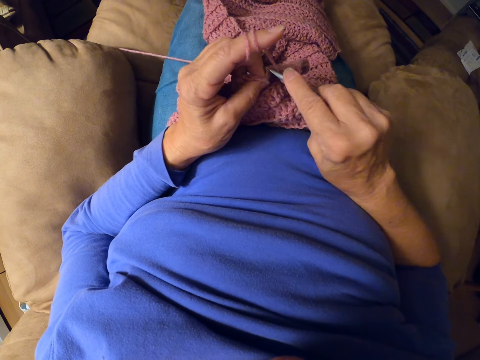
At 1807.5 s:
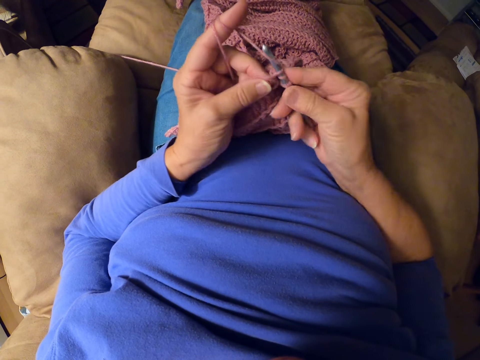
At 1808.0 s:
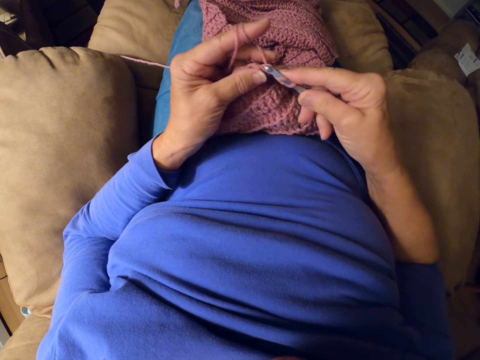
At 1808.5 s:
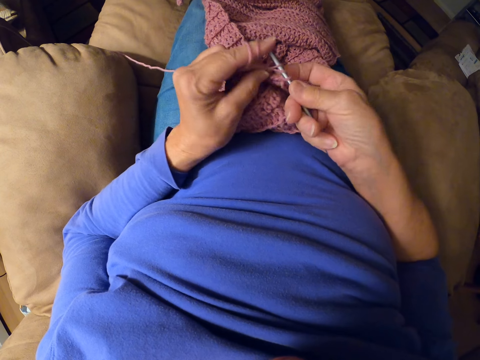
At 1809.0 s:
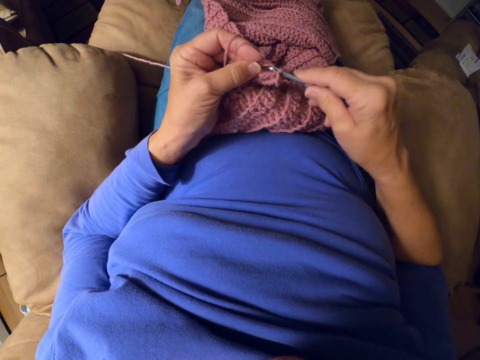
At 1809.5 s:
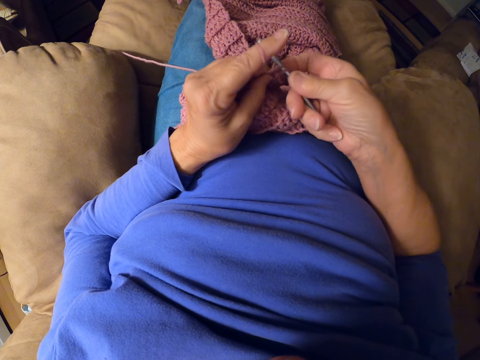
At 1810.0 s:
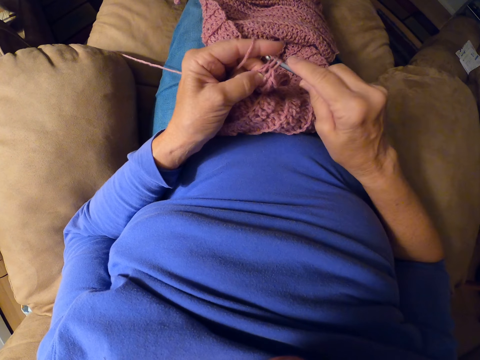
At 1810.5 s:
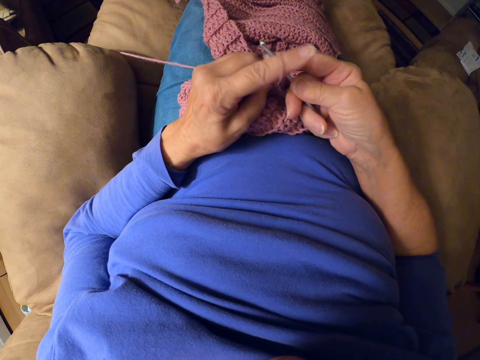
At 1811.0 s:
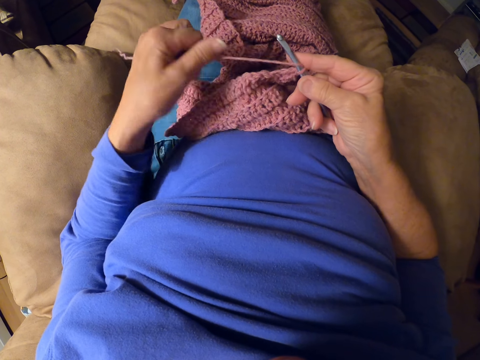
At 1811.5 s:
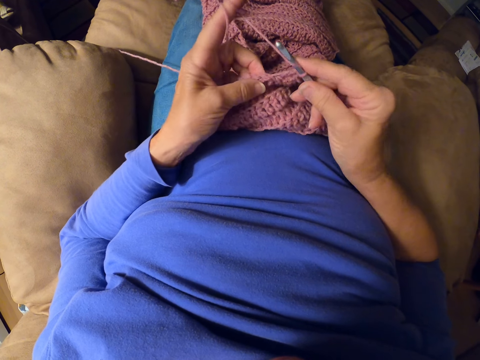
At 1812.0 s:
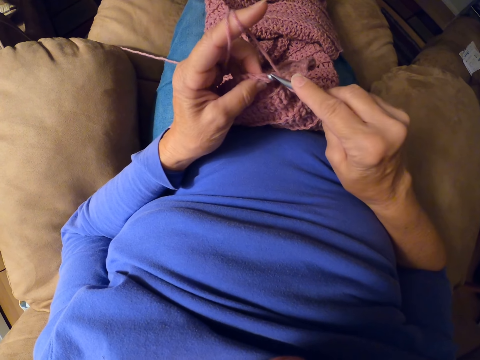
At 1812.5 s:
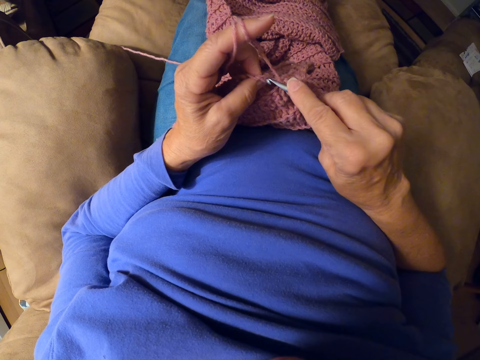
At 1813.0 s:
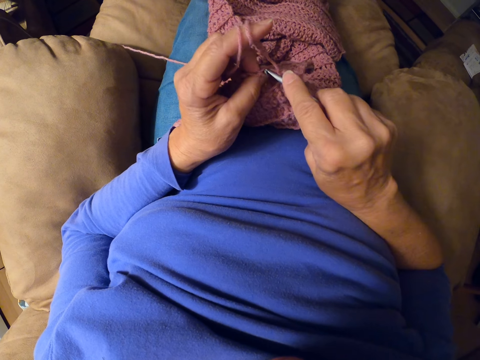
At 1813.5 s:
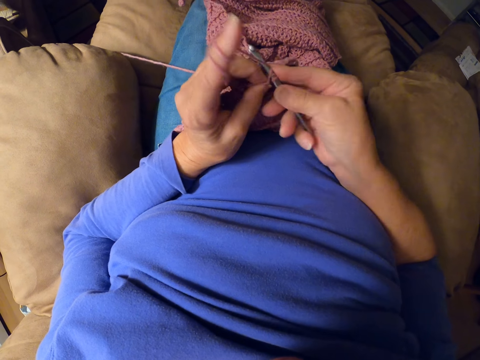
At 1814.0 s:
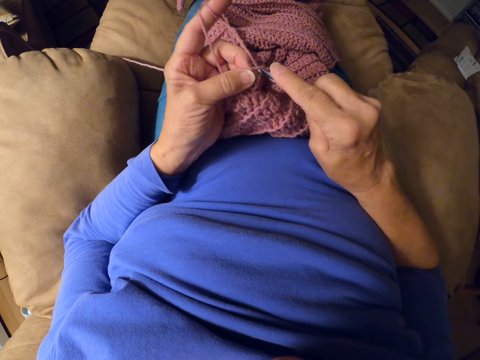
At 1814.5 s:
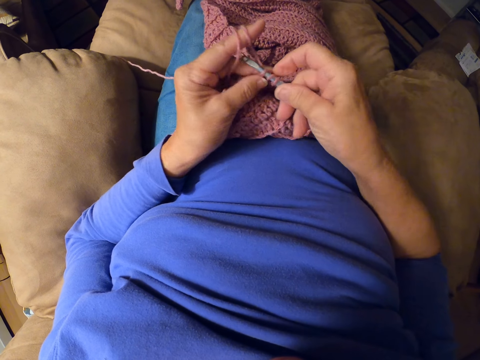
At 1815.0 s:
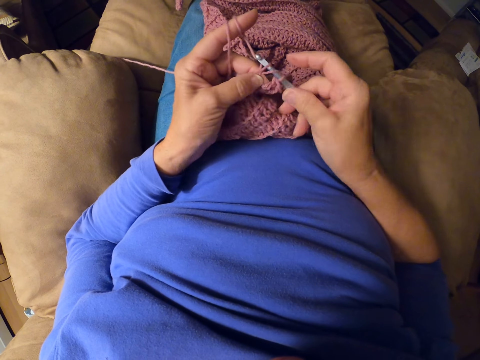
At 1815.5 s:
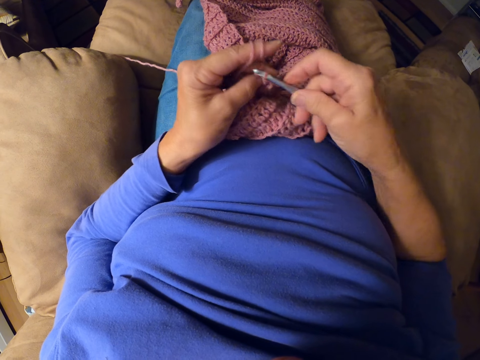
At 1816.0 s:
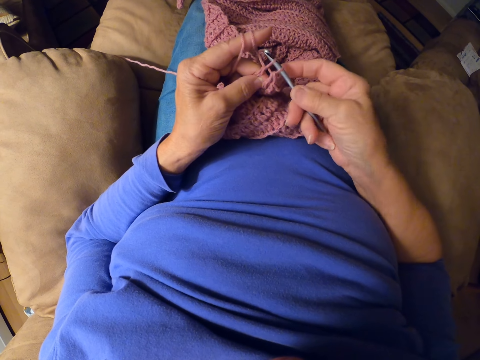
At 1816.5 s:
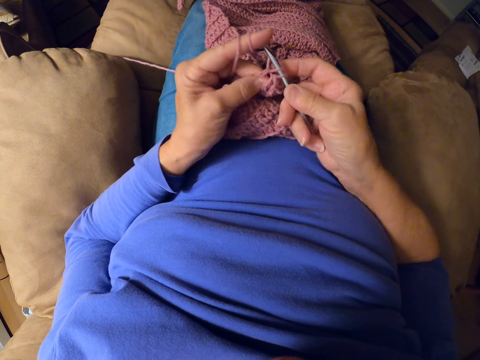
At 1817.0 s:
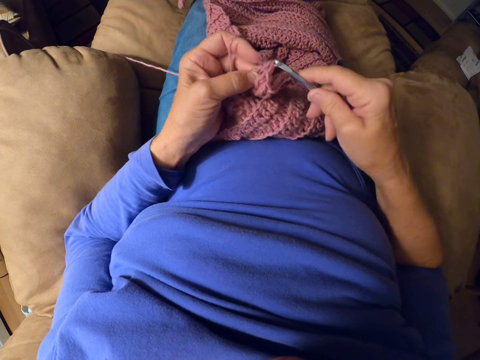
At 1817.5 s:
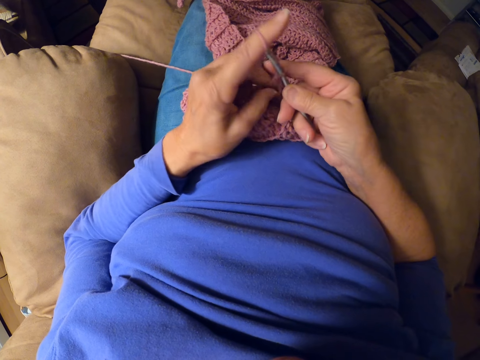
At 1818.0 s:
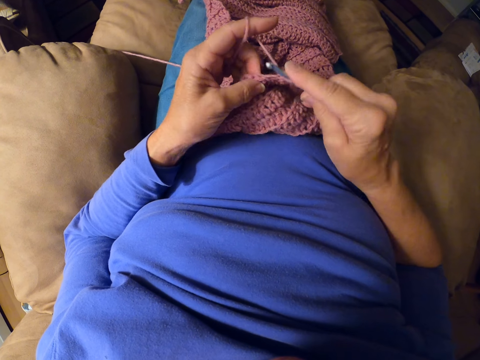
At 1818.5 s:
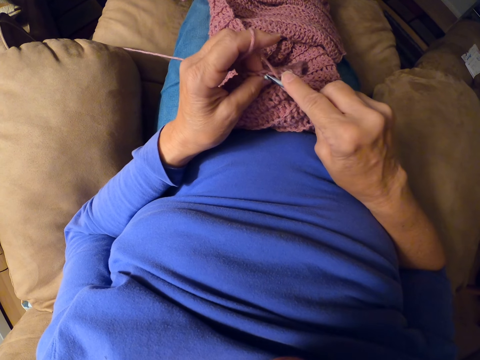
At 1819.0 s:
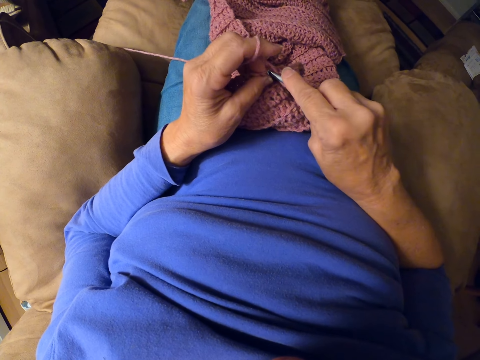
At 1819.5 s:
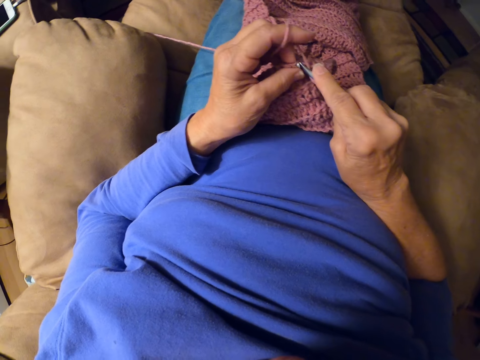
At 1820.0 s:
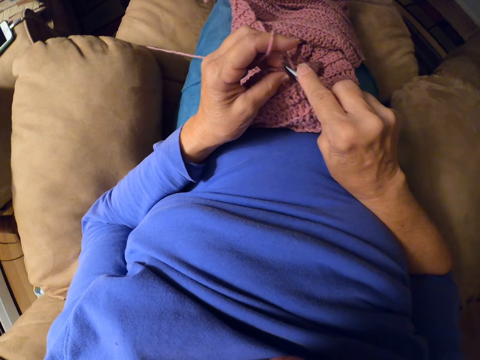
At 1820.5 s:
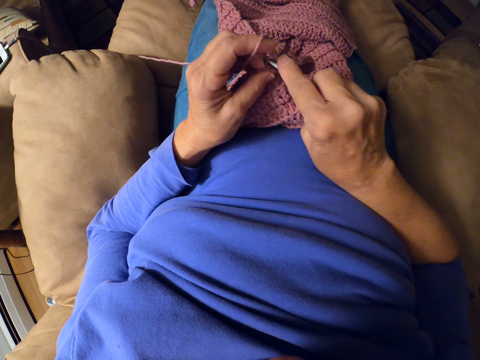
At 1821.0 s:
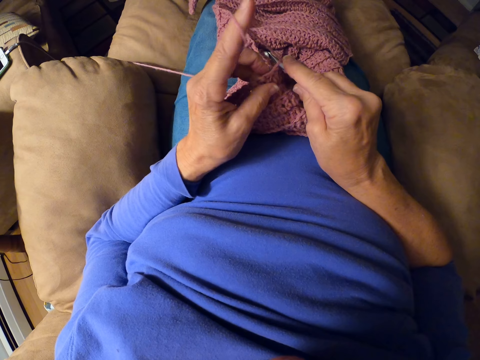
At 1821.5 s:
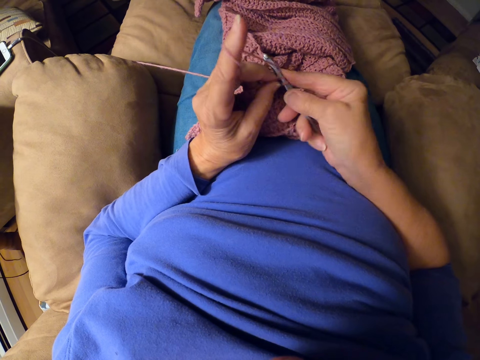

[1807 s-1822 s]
The camera wearer crochets the sweater fabric with the crochet hook. She rolls yarn around her finger. She crochets the sweater fabric with the crochet hook.

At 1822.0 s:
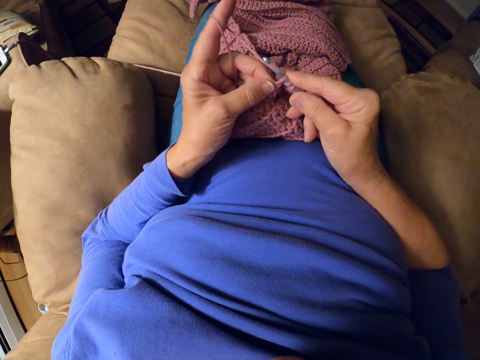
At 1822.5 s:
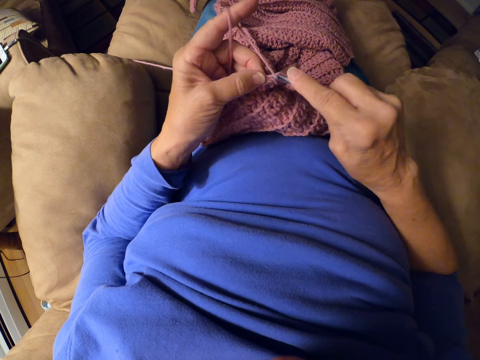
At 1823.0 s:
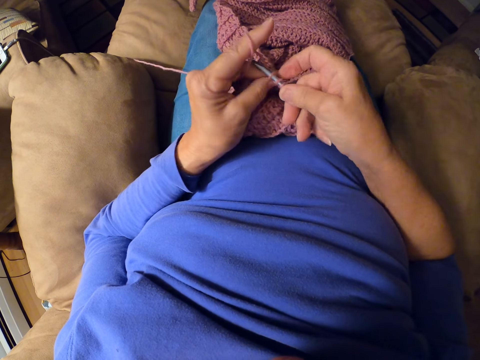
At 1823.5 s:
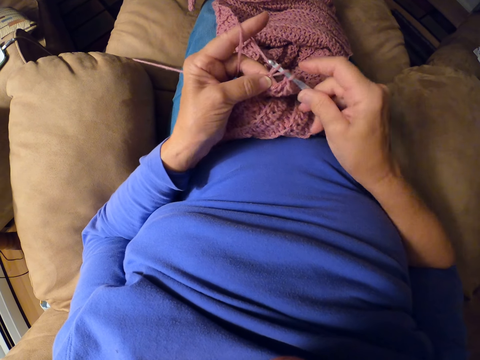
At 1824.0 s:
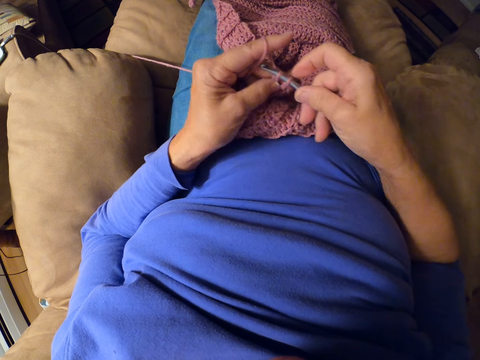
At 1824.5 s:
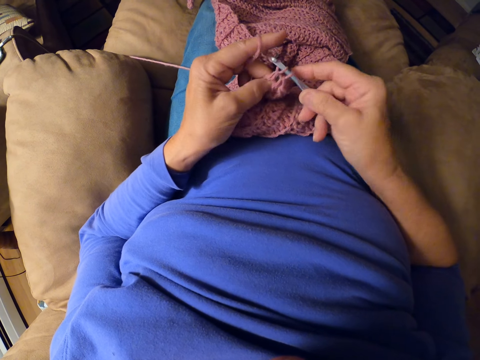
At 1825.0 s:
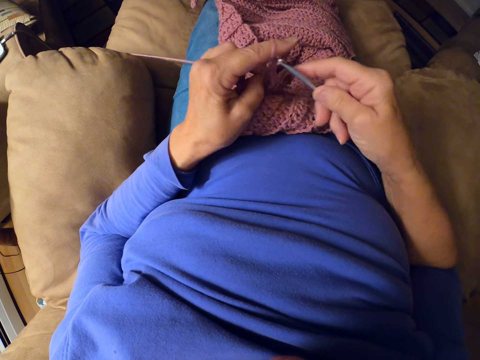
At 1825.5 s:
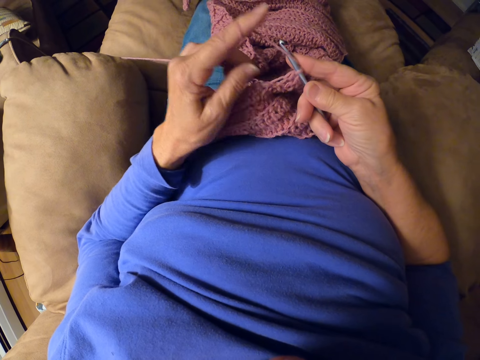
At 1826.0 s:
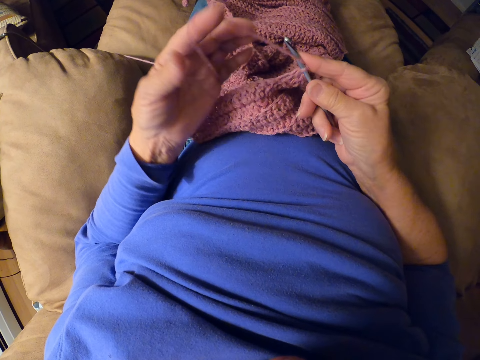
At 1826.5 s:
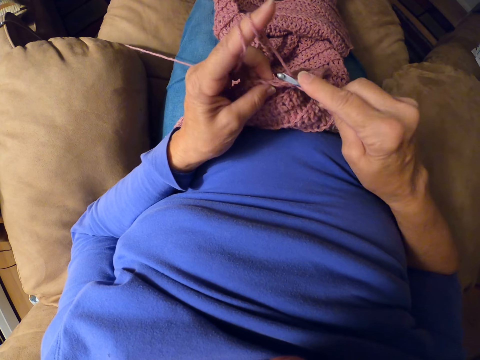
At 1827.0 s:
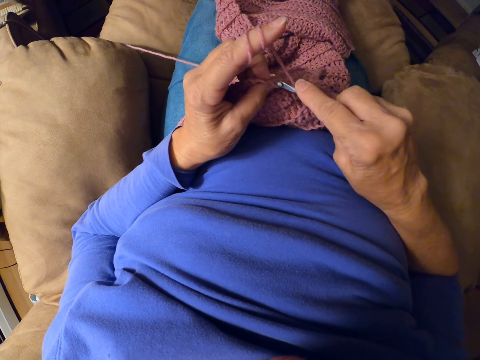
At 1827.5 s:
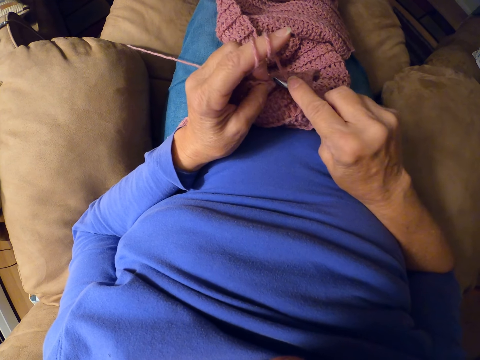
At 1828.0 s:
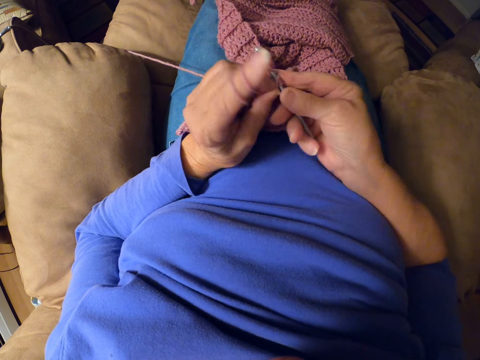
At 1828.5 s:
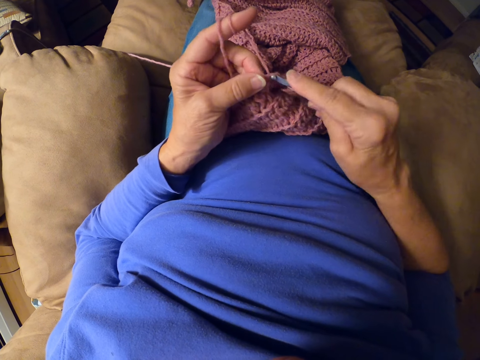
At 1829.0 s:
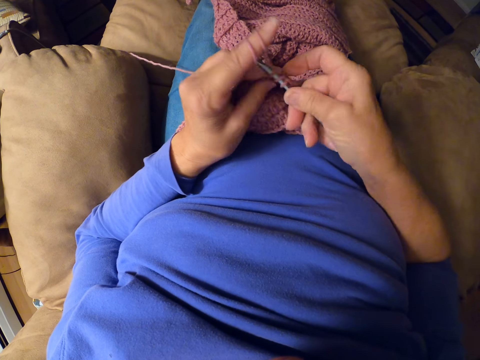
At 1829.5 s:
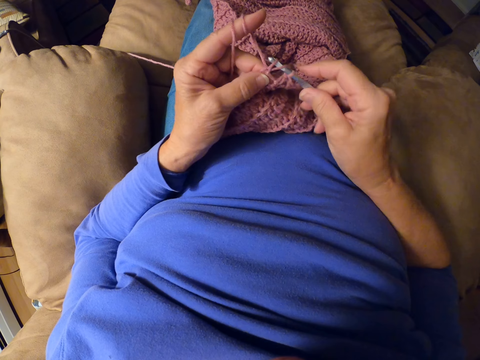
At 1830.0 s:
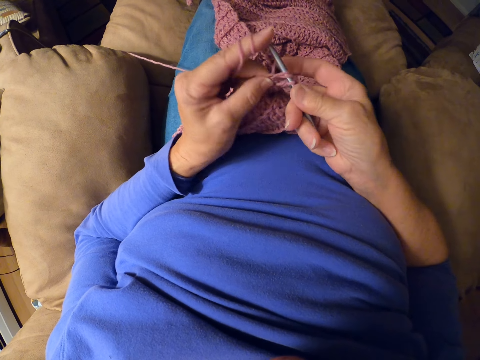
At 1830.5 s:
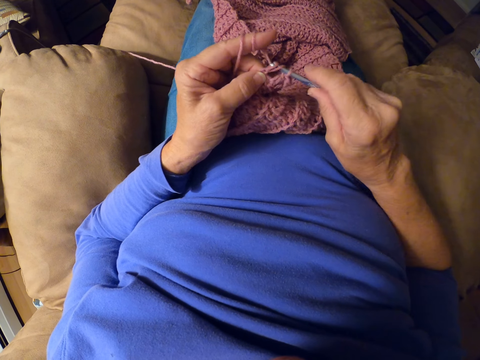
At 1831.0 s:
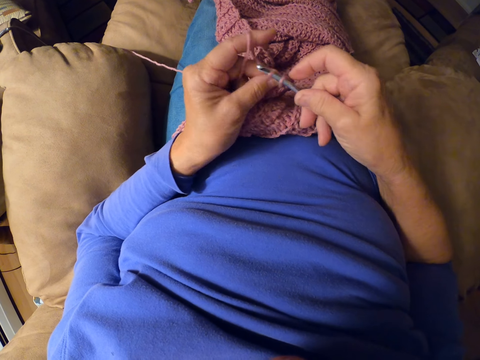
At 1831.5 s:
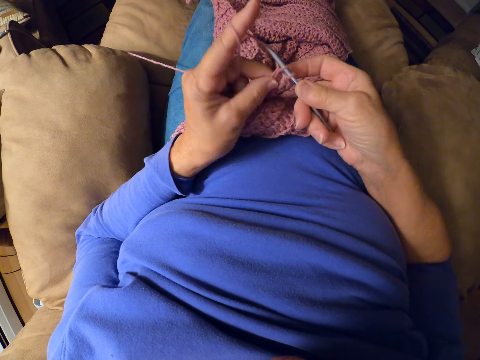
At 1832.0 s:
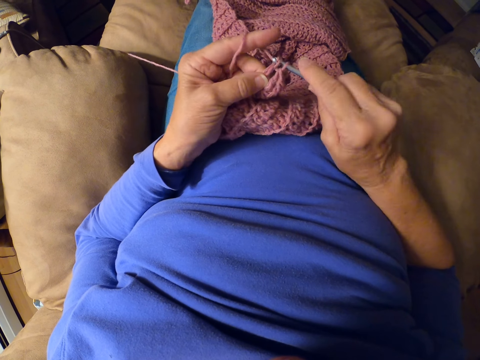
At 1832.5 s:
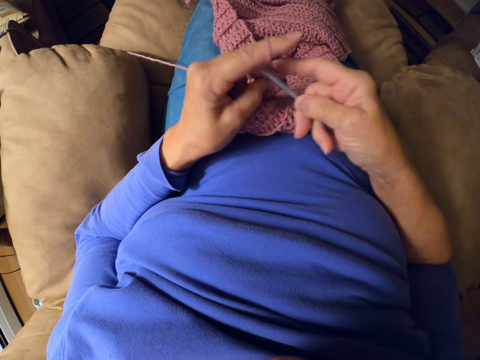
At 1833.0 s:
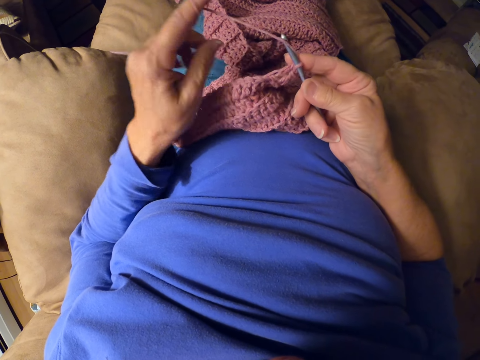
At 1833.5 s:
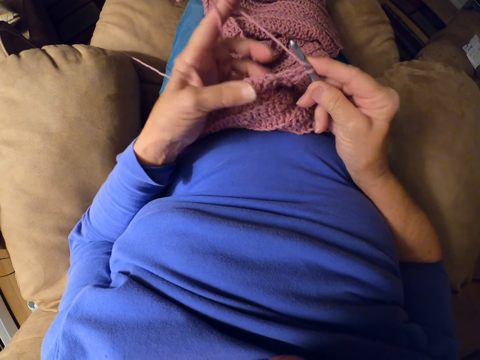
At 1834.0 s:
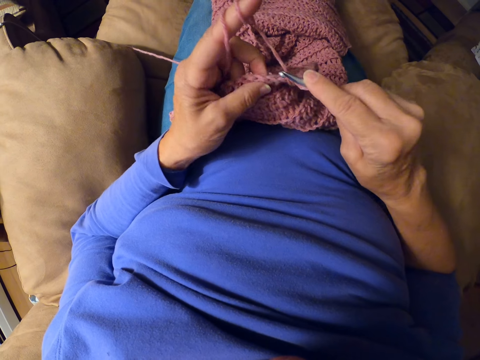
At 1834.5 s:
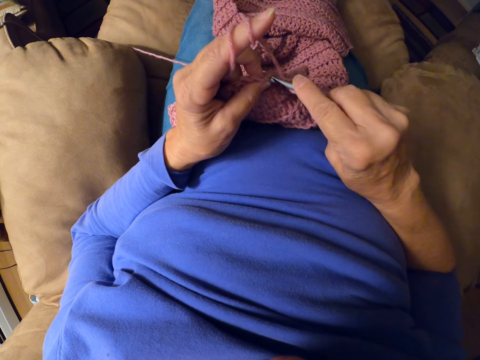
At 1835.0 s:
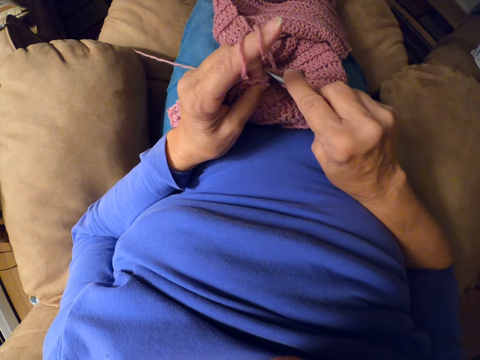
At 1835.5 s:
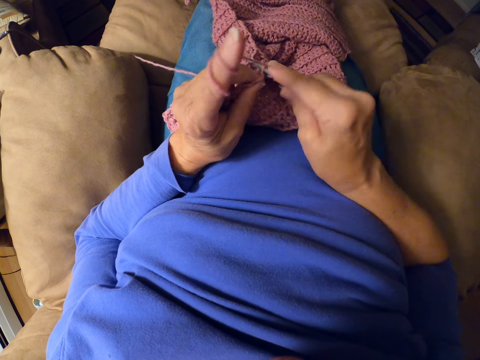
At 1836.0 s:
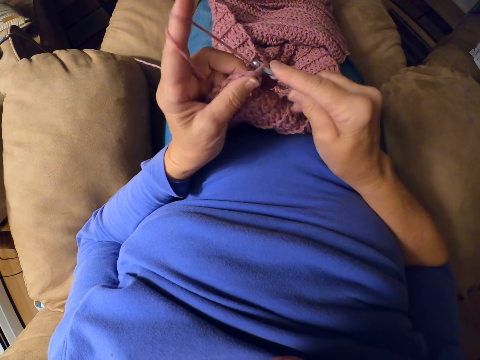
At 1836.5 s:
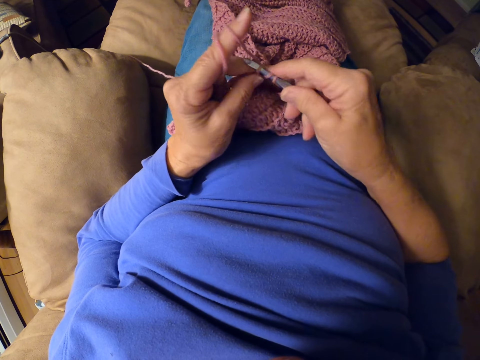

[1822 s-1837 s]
The camera wearer rolls yarn around her finger. She crochets the sweater fabric with the crochet hook. She rolls the yarn around her finger. She crochets the sweater fabric with the crochet hook.
